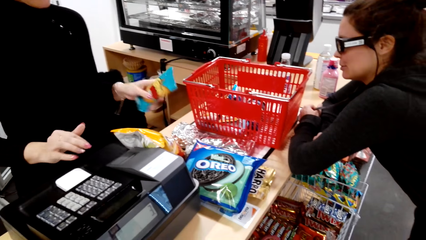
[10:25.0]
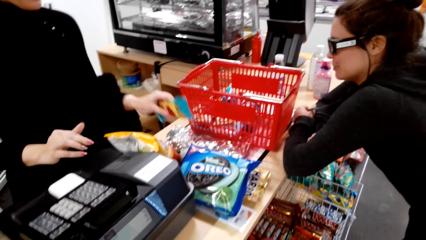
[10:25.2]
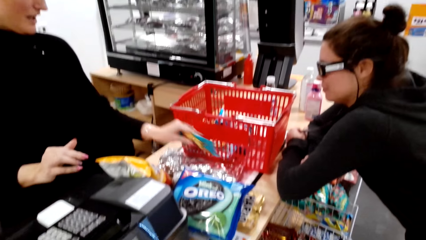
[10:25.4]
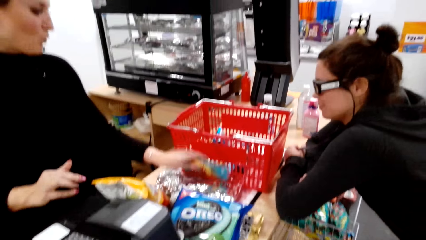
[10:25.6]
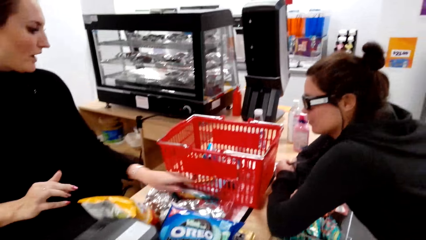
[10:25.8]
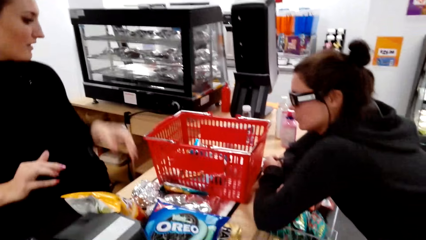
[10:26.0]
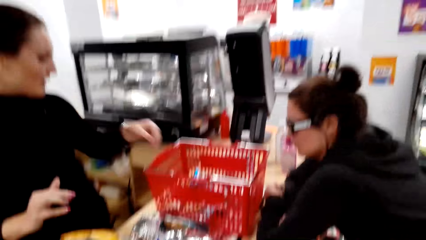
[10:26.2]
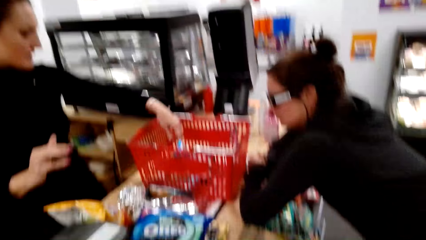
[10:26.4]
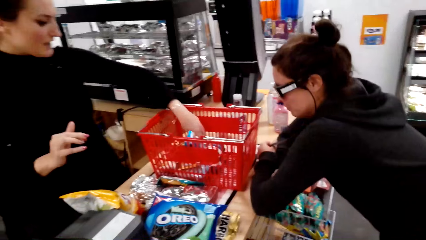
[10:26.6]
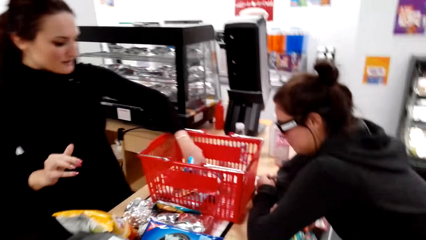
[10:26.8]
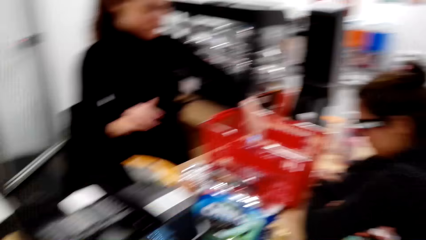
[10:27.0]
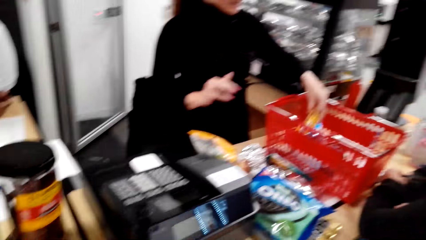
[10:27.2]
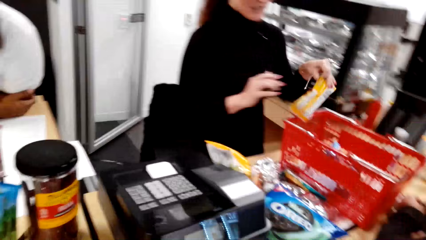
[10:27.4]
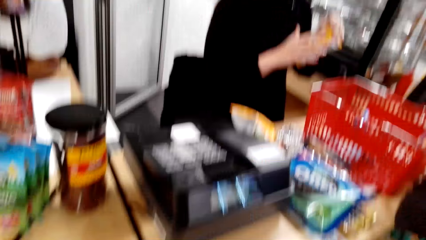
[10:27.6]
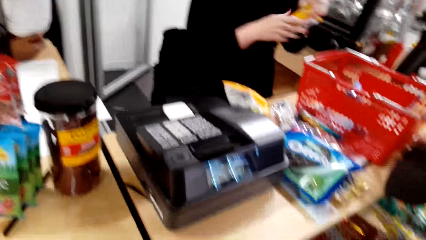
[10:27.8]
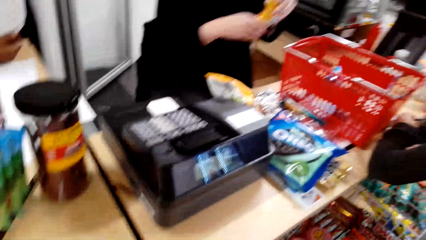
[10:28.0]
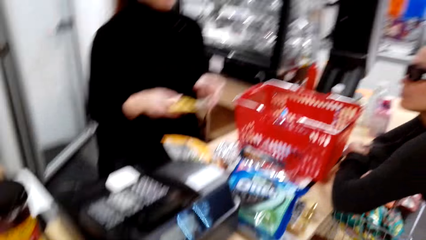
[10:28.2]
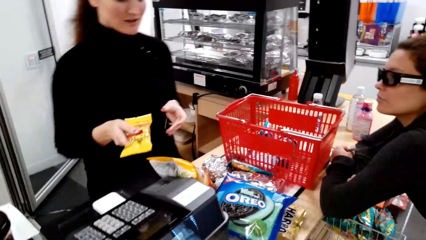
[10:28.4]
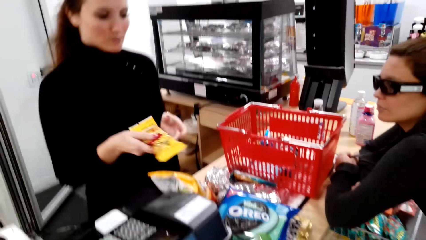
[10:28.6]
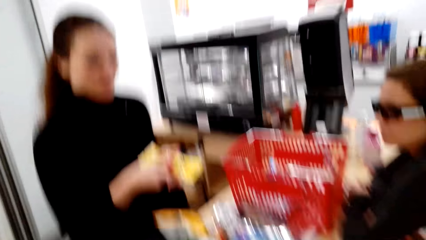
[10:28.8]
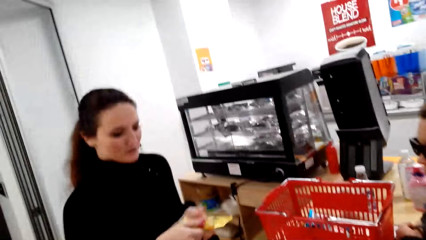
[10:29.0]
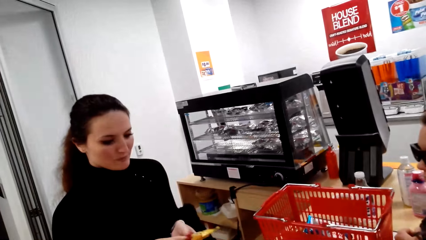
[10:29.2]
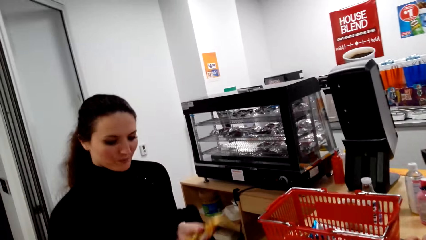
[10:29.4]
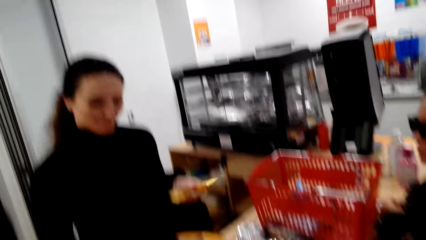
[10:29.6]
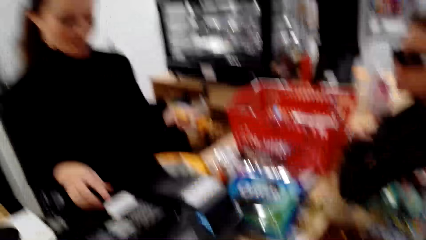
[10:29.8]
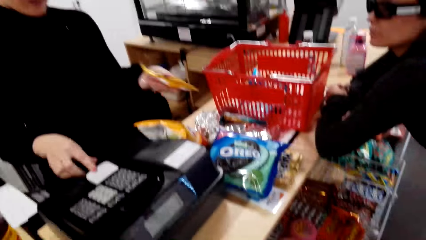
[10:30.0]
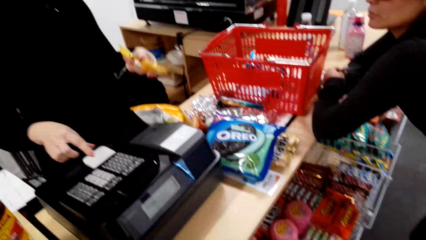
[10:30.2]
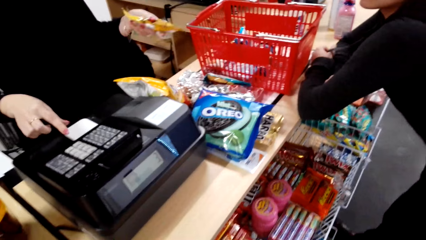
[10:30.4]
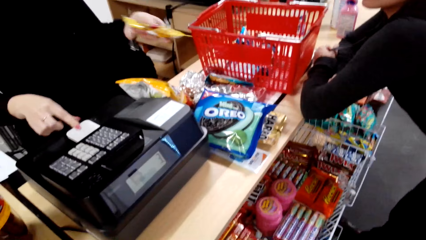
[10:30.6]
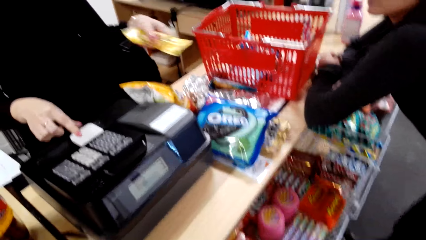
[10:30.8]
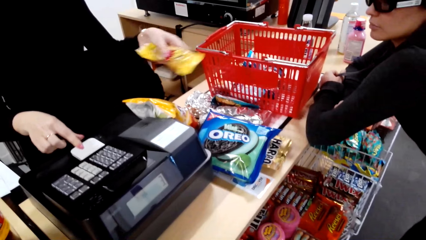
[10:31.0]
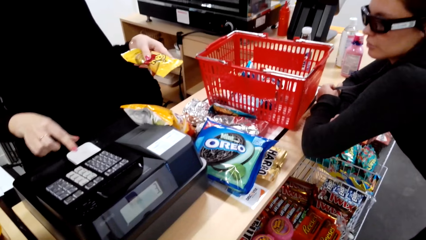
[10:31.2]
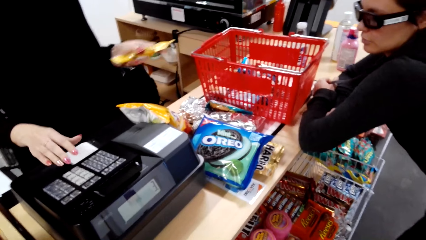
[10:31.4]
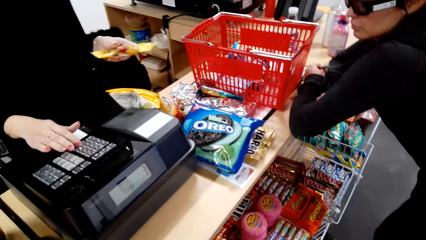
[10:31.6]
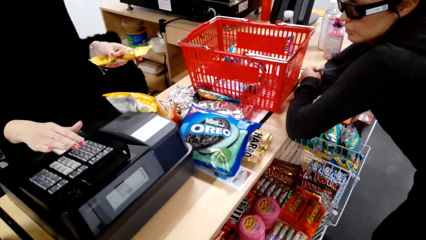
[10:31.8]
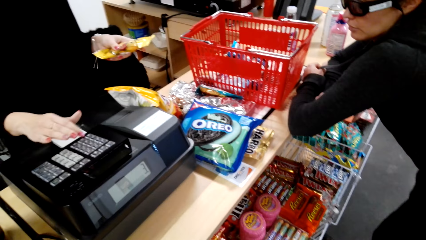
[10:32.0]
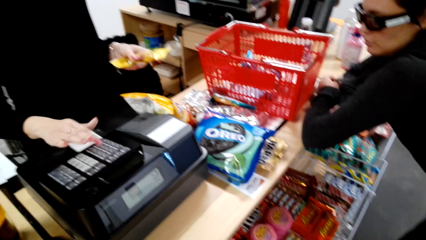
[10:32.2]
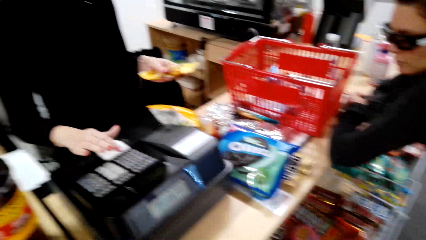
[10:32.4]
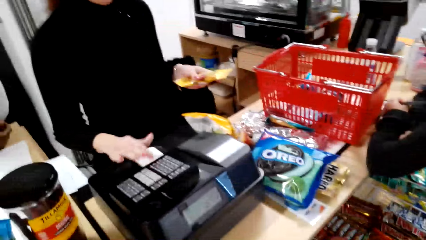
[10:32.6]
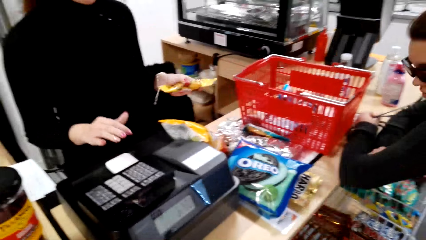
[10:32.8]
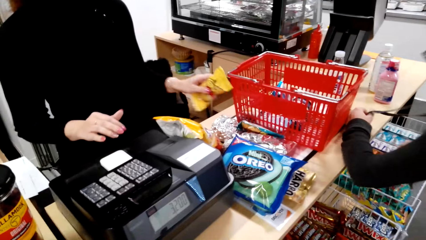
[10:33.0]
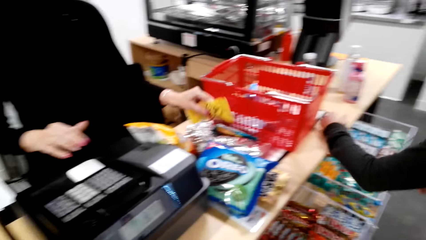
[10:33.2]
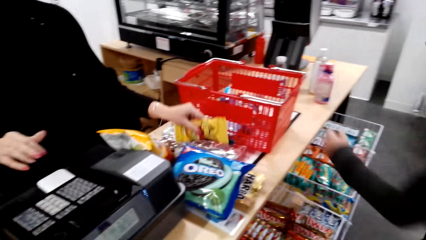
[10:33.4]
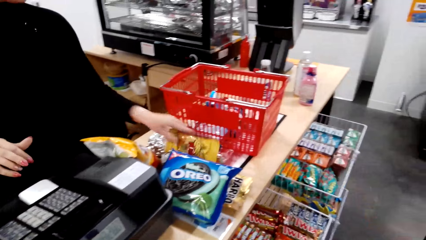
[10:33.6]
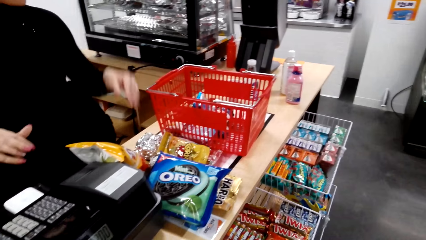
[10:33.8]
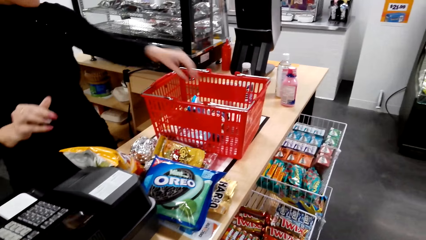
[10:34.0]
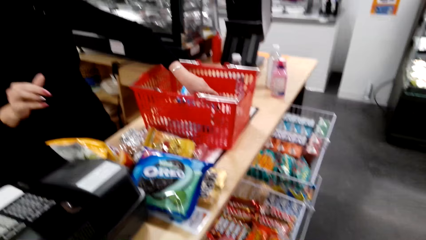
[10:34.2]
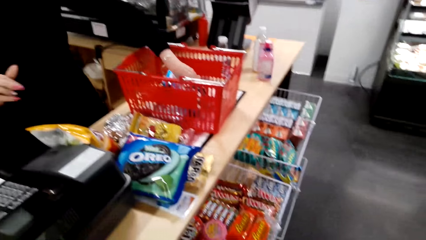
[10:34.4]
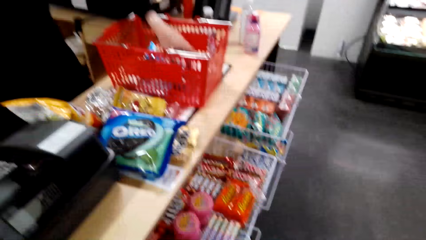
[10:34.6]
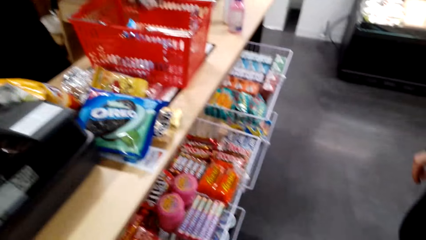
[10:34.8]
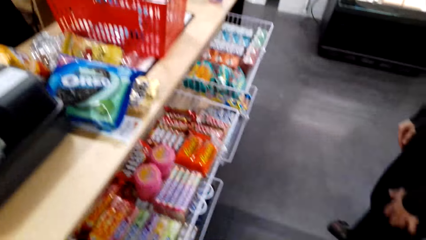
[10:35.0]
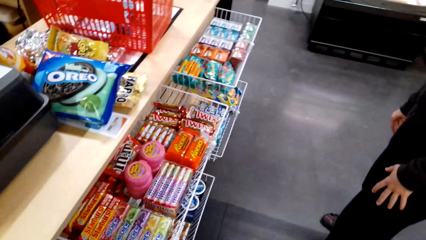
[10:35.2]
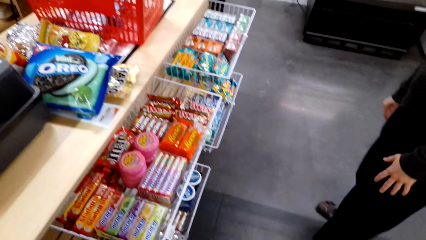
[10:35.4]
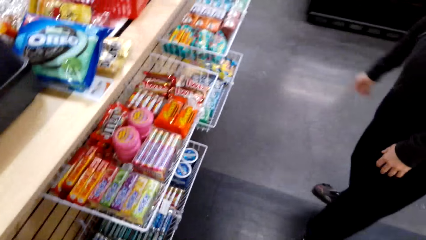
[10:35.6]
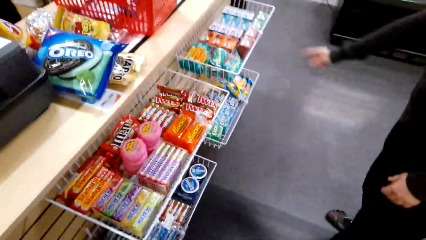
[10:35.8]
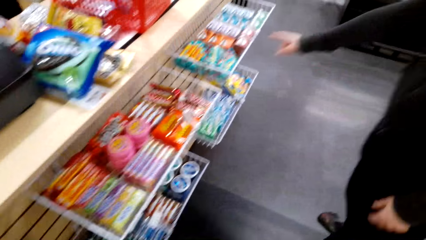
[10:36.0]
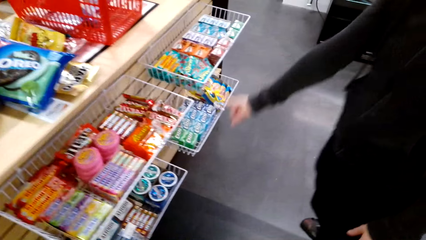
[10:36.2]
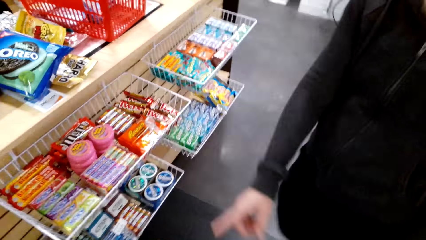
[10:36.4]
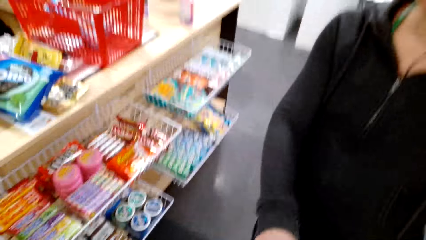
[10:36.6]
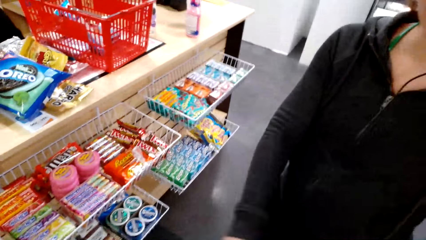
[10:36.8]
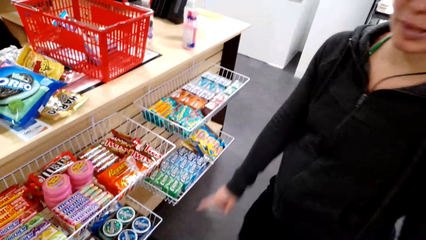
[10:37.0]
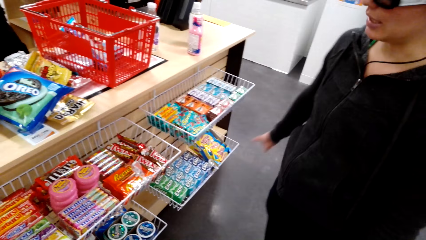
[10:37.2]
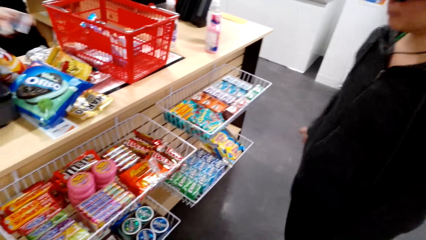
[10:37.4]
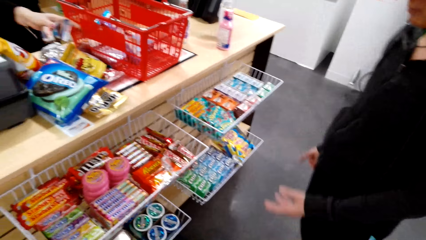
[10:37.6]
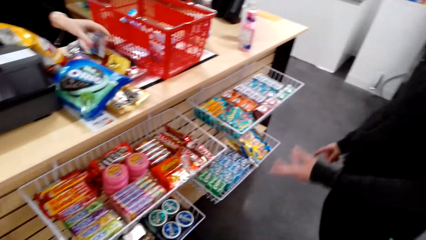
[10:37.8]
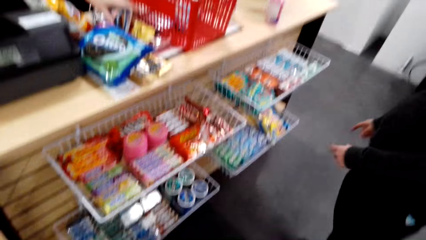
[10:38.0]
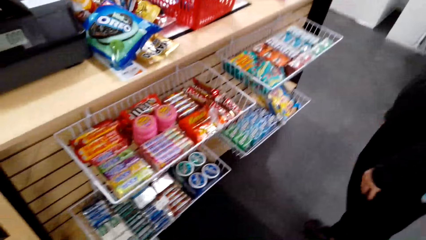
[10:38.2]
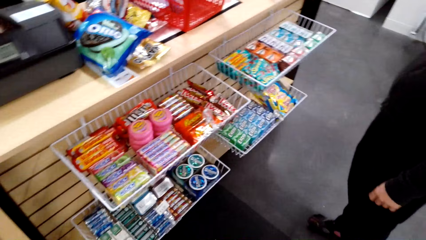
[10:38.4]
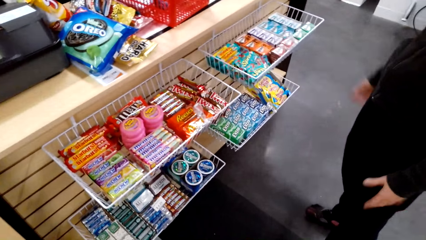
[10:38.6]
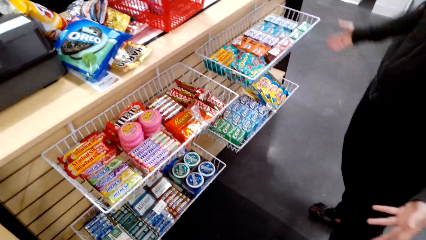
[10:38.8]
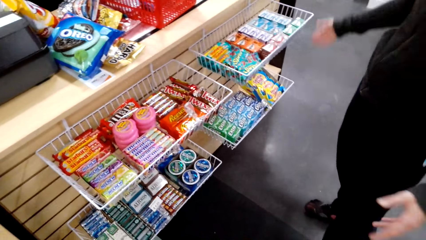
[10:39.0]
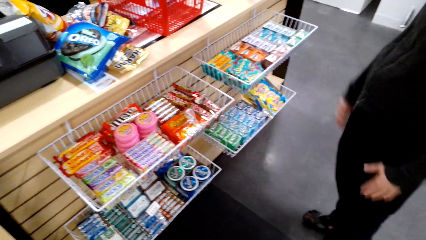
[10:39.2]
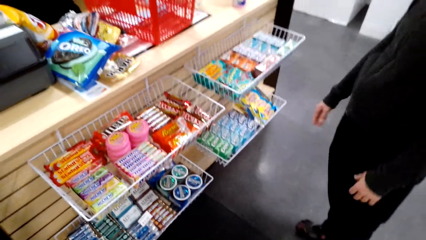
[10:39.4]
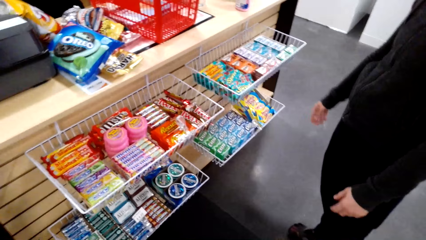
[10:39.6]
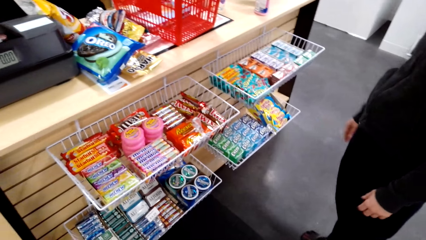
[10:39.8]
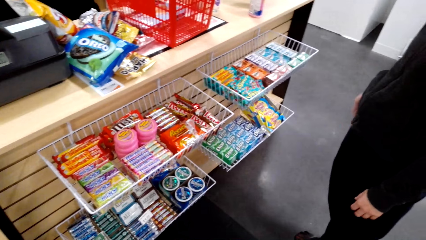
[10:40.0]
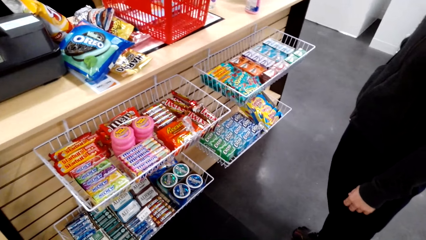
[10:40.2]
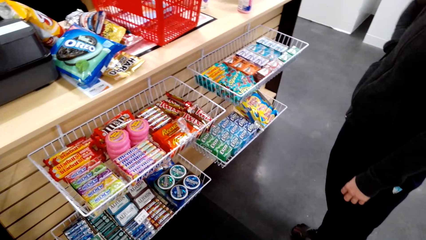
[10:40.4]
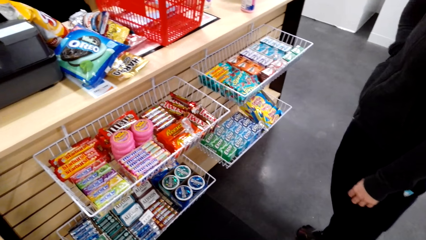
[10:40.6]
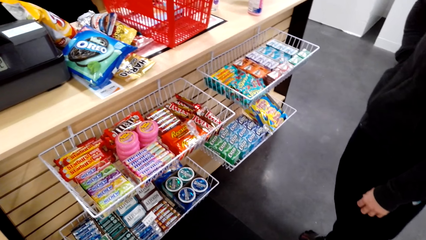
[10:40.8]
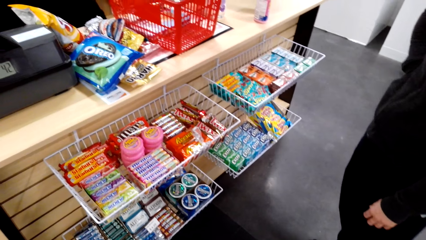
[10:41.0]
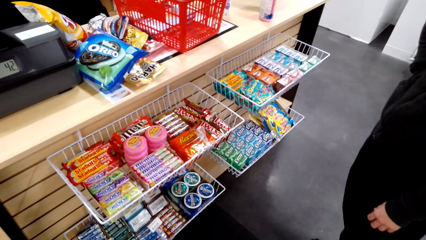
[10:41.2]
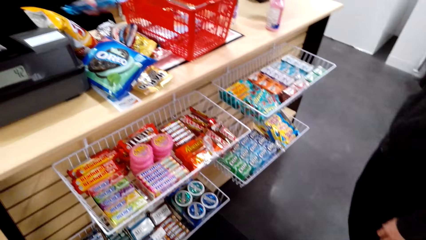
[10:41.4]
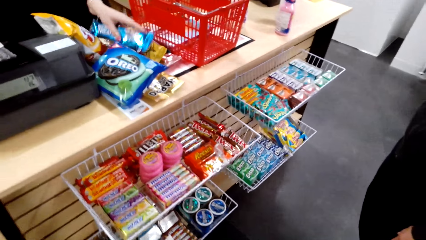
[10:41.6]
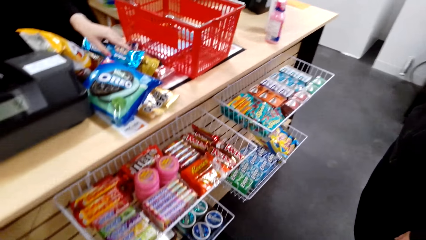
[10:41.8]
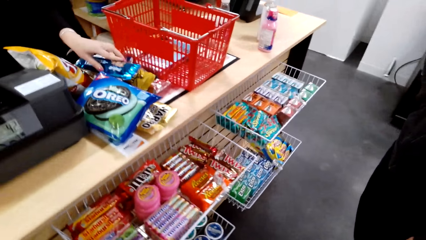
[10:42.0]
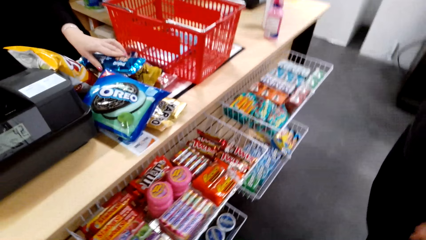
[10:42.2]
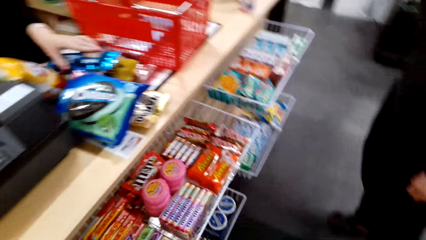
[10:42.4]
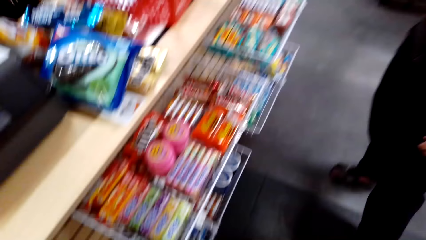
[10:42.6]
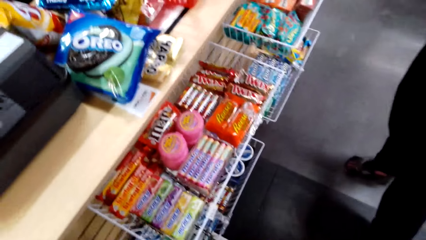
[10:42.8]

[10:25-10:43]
A woman puts something on the table and operates a billing machine. A lady moves from the counter, points at the snacks on the shelf, and puts a hand on the waist.
